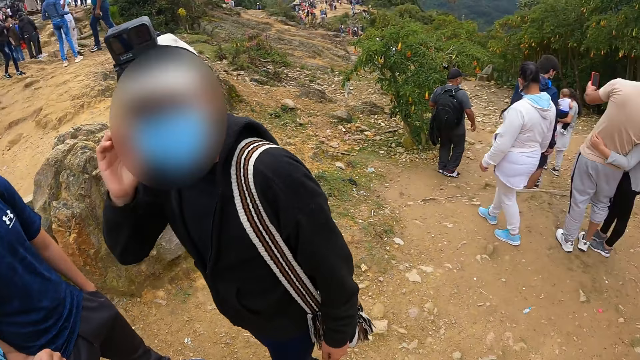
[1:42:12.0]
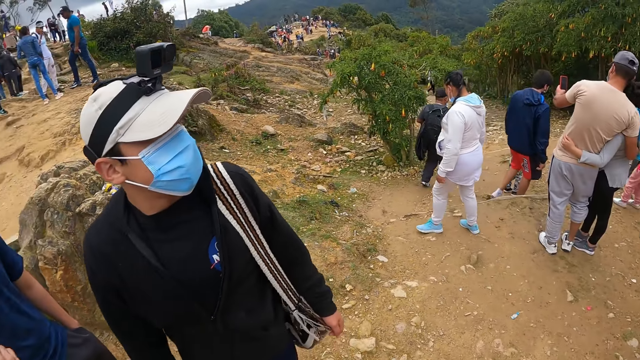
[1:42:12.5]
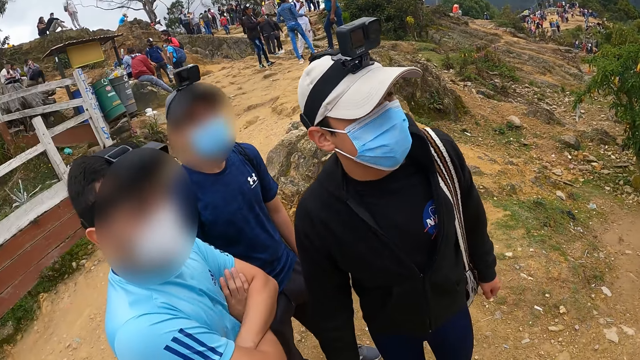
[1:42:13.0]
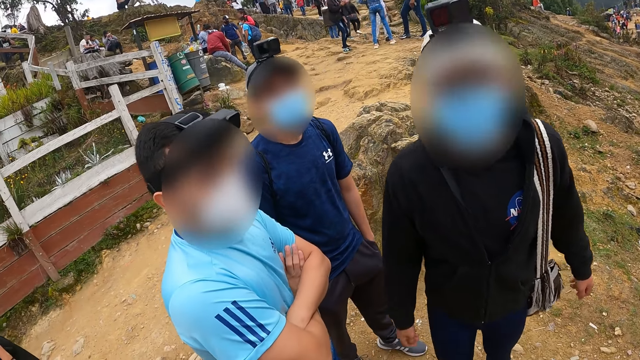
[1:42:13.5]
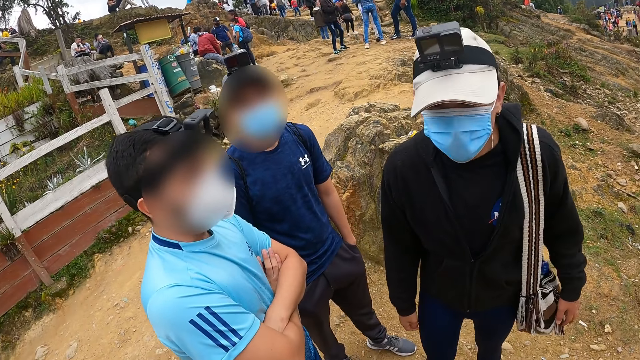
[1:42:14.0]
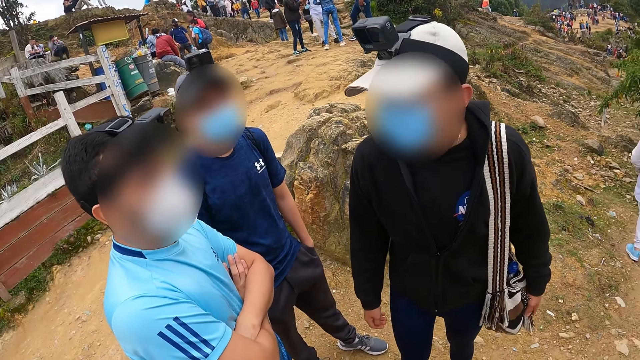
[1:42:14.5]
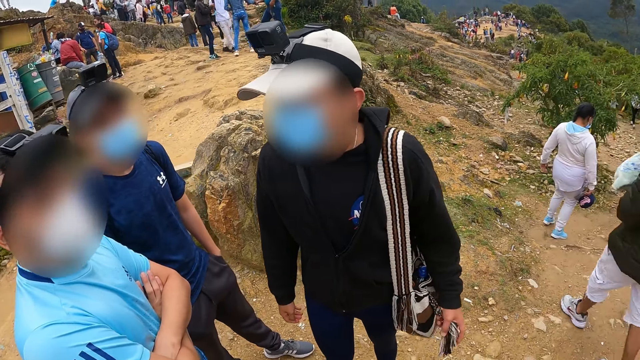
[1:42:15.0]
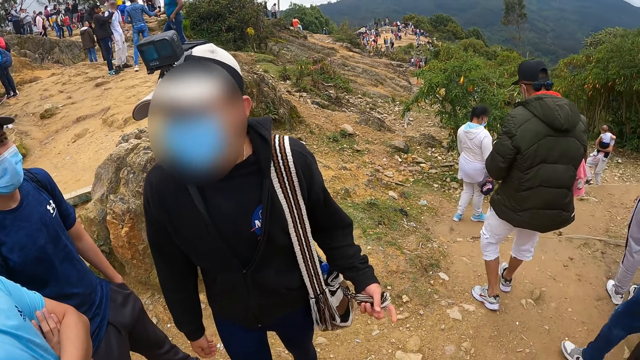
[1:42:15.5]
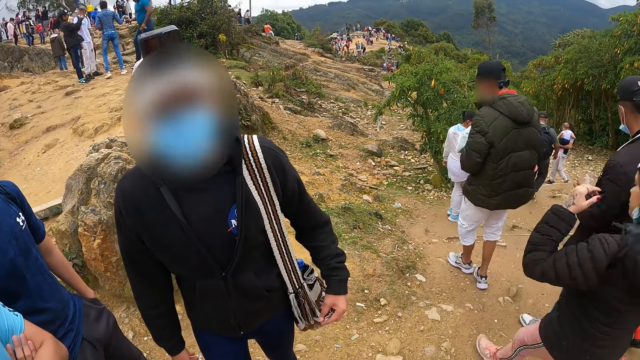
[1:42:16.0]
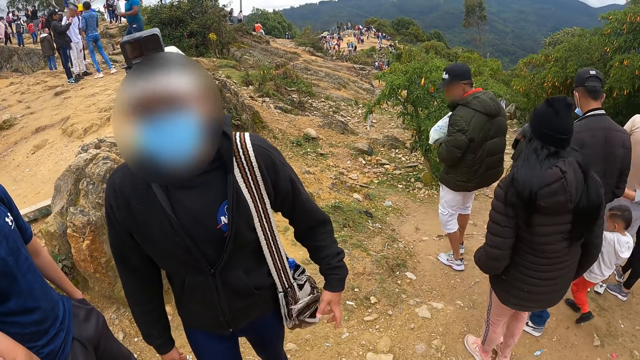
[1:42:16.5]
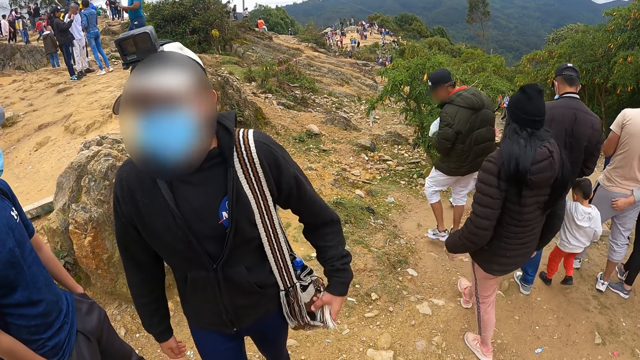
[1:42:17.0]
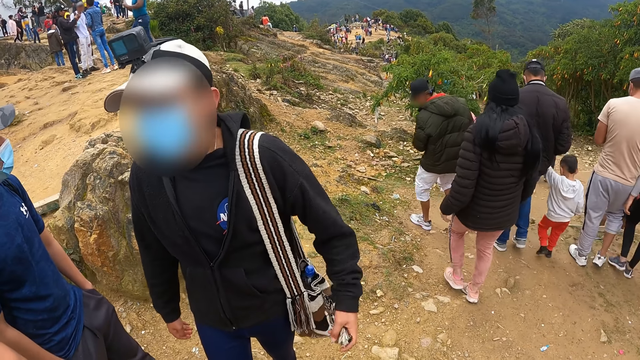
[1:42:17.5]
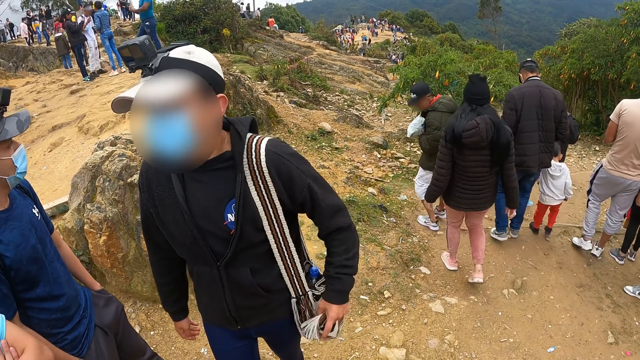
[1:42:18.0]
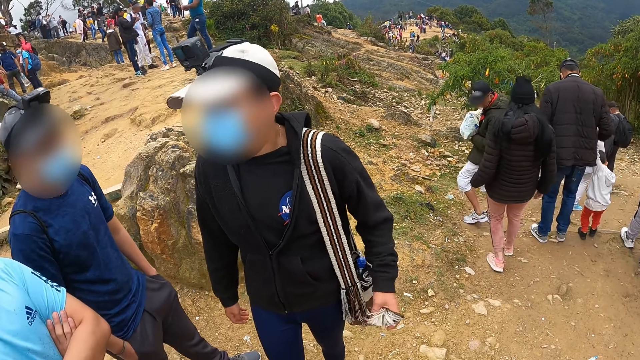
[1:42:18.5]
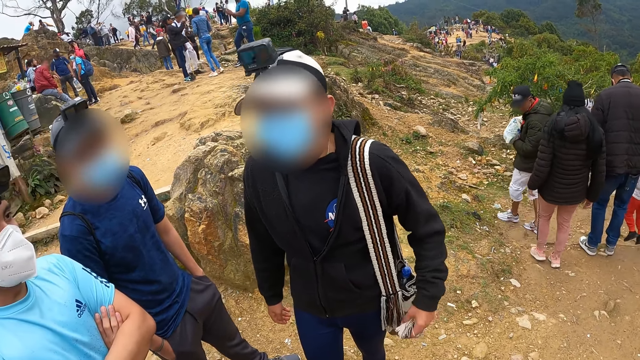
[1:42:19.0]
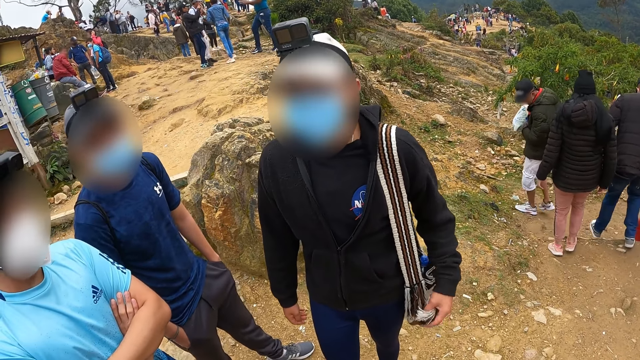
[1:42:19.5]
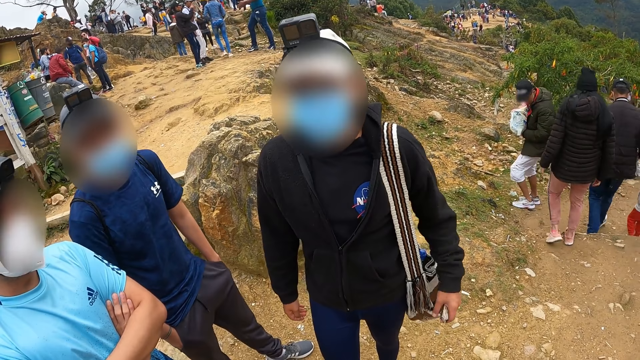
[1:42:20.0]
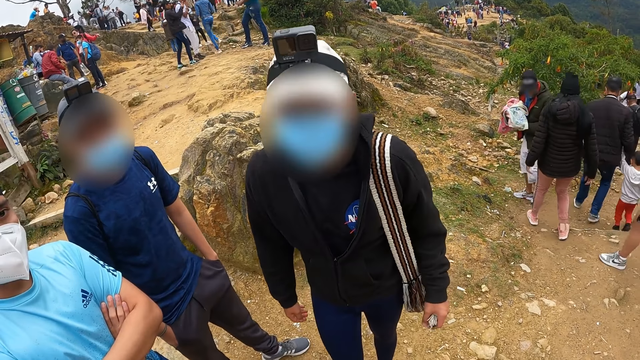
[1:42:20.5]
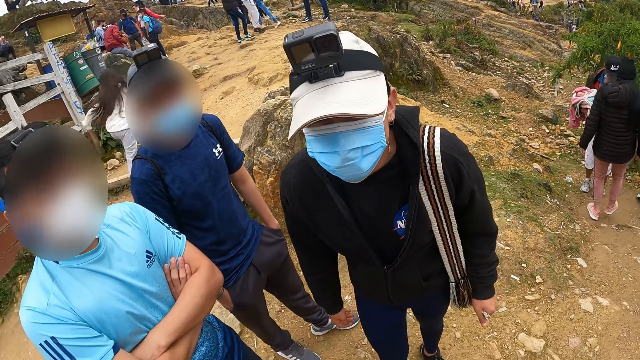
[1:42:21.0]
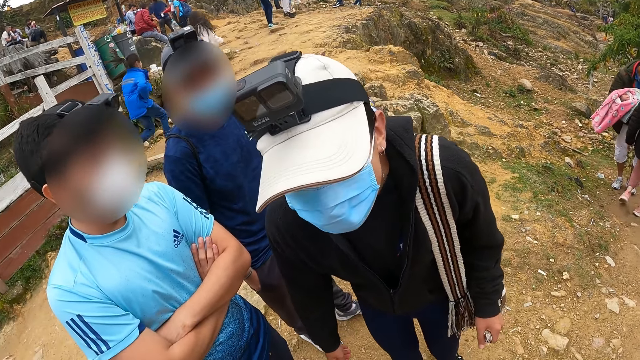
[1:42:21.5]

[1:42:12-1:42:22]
A man gestures with his hand. Another man folds his arms together. The camera wearer interacts with two other men and the man who folds his arms. A third man looks at the camera wearer. The third man wiggles the yarn of the bag with his left hand.

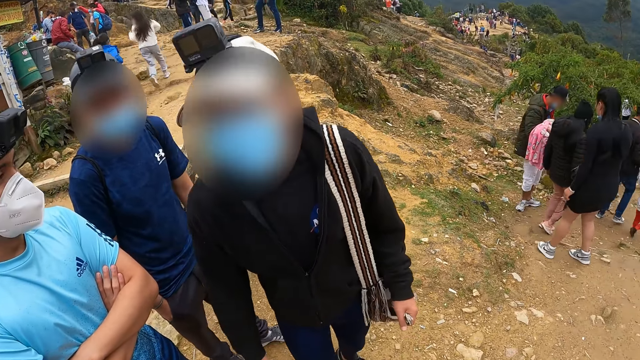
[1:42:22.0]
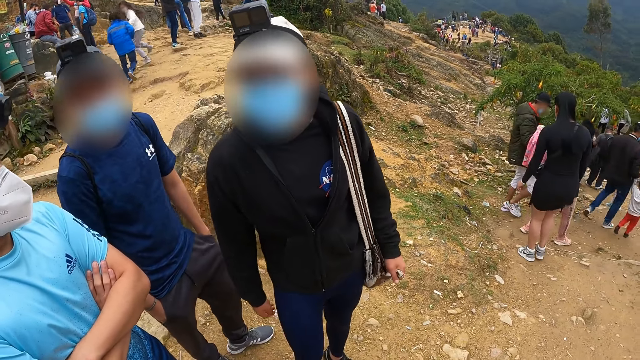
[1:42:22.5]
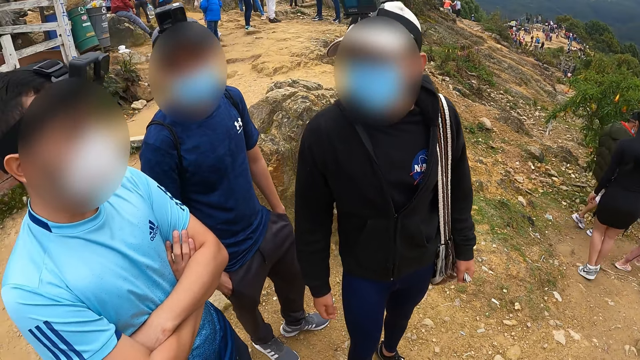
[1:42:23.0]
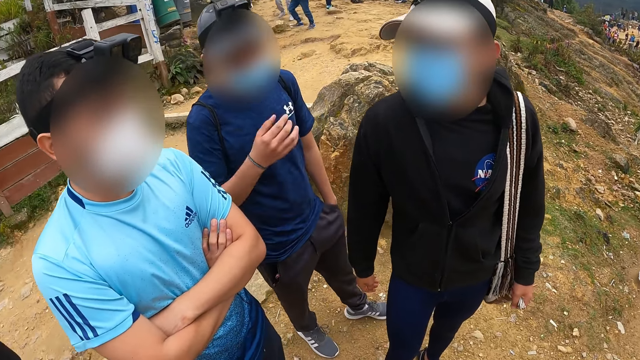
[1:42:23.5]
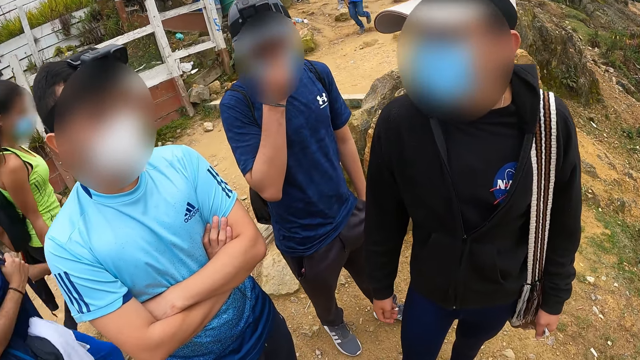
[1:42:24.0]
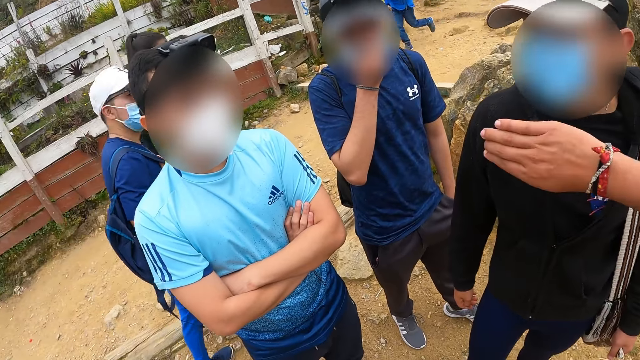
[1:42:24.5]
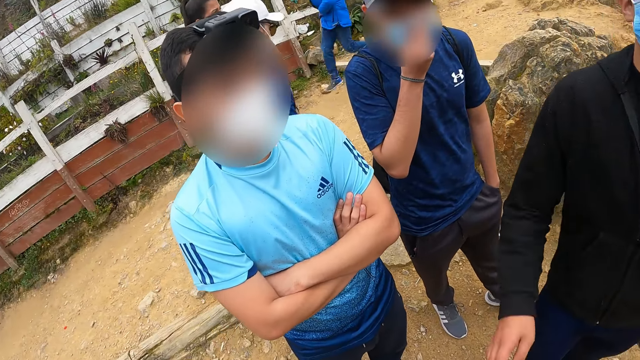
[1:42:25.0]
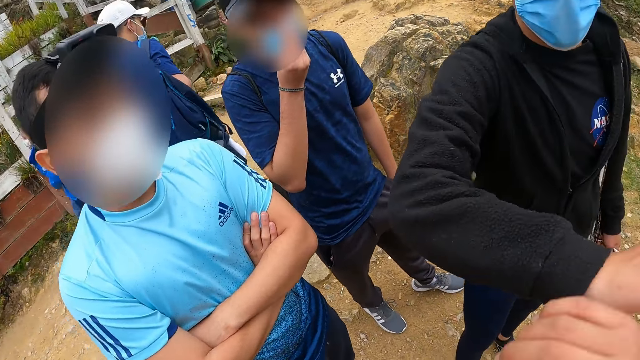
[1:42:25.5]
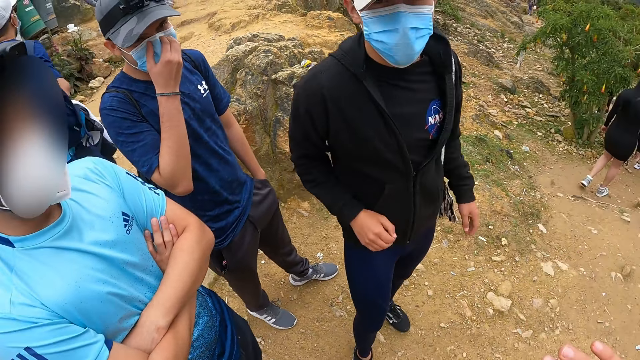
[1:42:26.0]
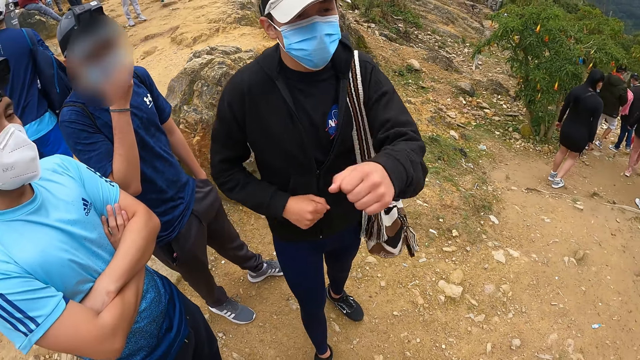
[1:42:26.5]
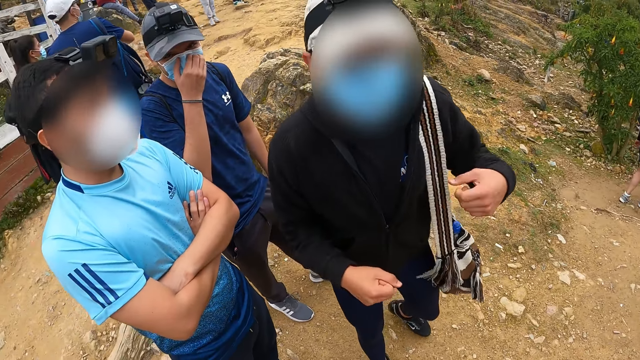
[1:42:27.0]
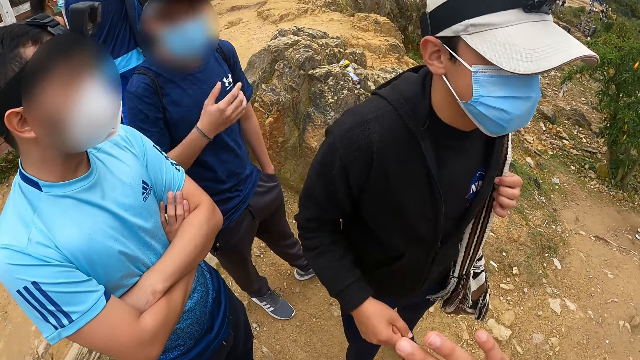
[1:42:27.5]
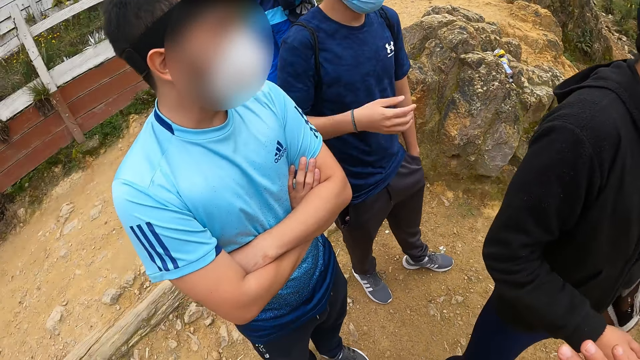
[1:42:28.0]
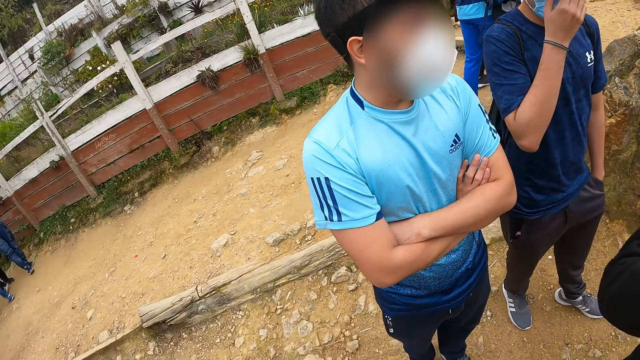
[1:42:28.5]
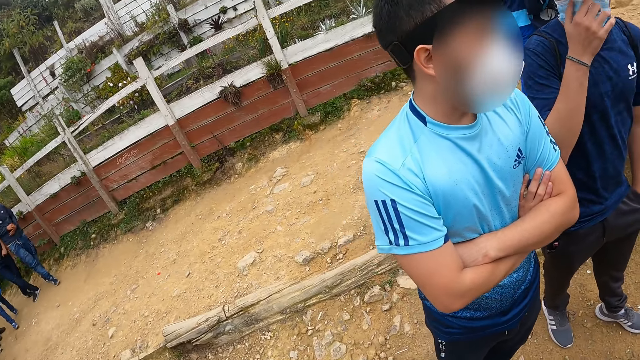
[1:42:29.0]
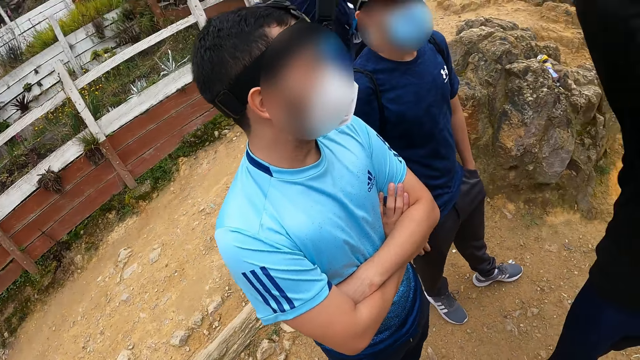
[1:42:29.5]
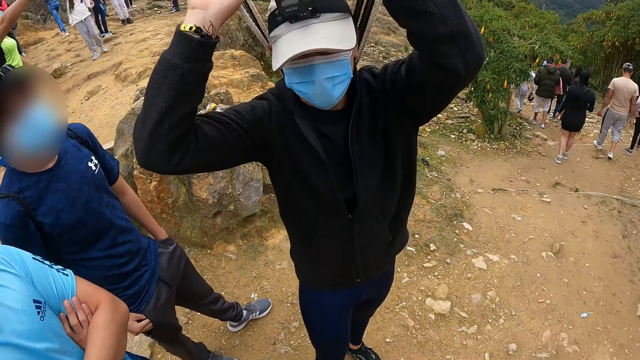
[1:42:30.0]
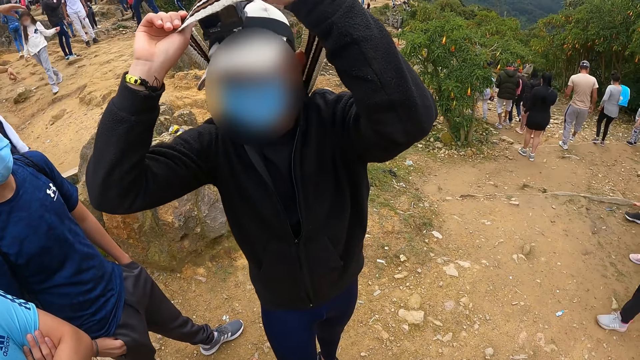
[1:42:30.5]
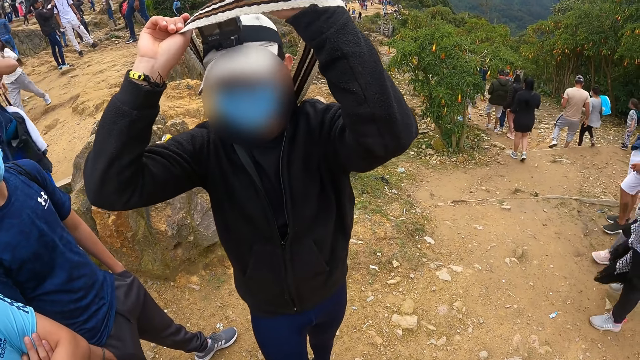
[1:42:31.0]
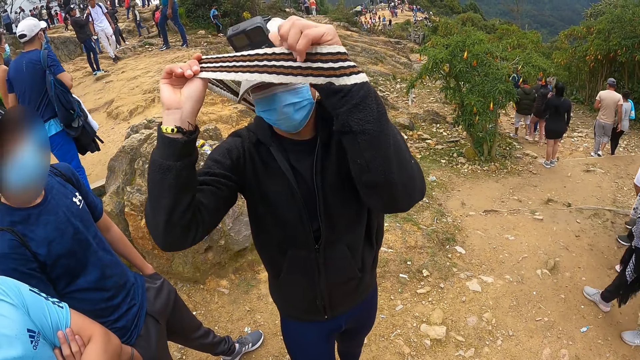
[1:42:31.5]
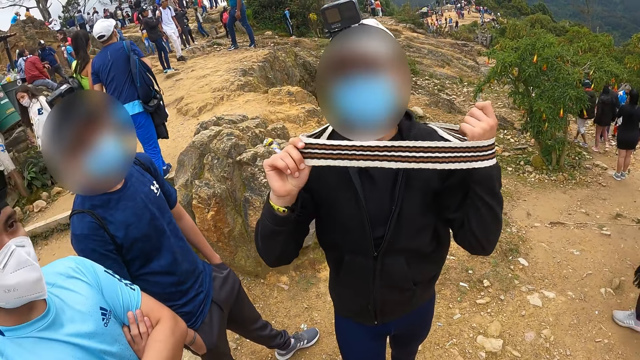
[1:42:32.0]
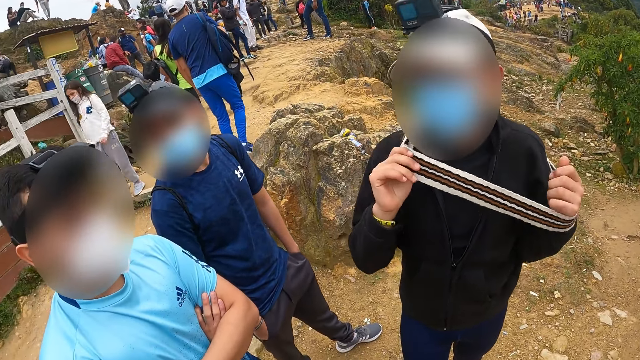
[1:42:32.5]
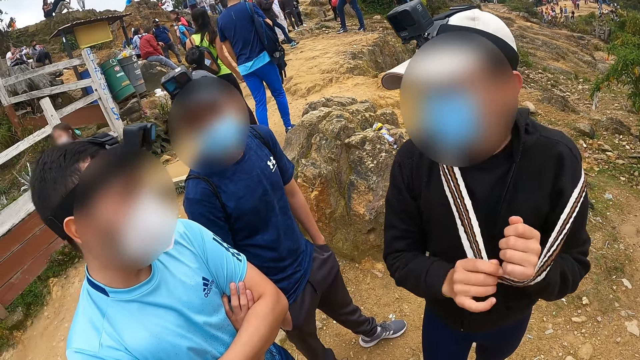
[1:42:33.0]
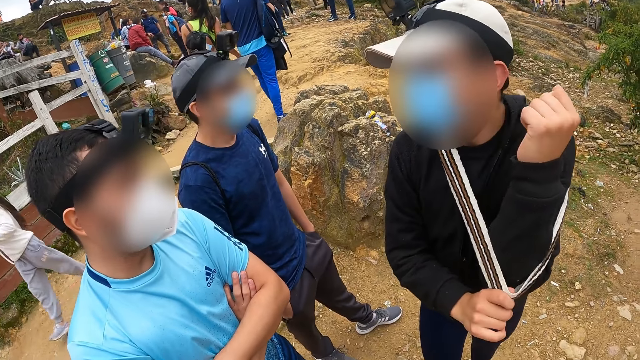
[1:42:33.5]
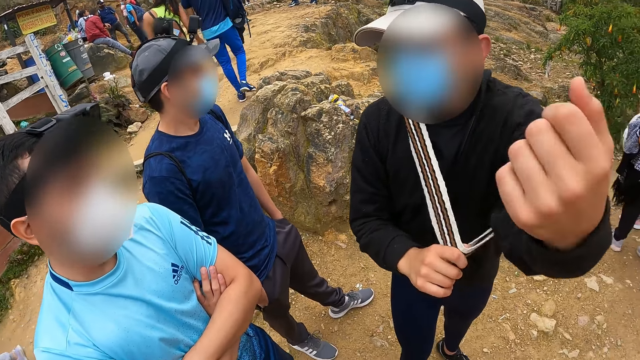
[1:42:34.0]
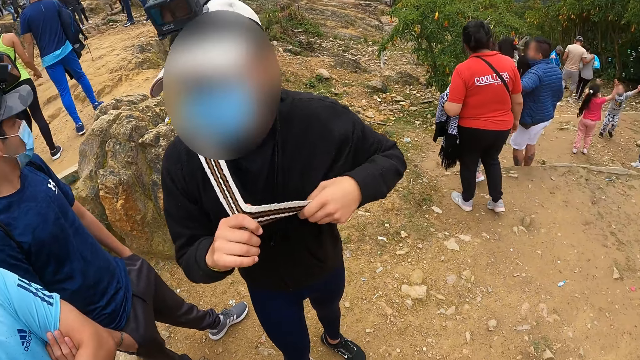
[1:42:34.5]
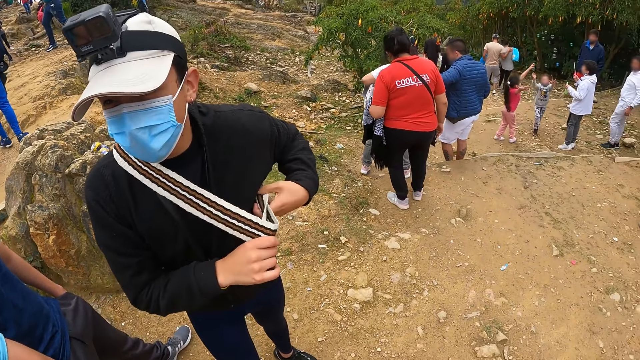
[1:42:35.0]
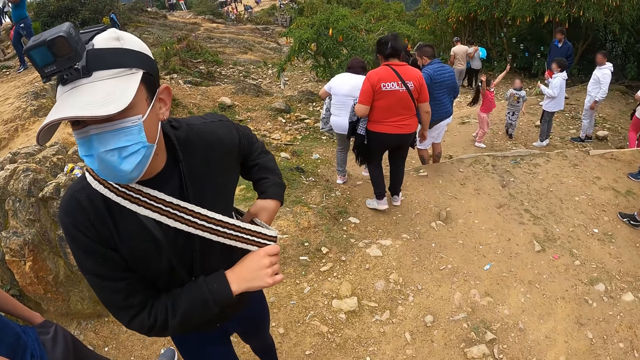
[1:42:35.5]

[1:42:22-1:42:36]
A man touches his face with his right hand. The camera wearer hits another man's right hand with his right hand. The first man touches his face with his right hand. The other man puts the bag across his body with his hands. The camera wearer looks around the park. The other man holds the bag.
